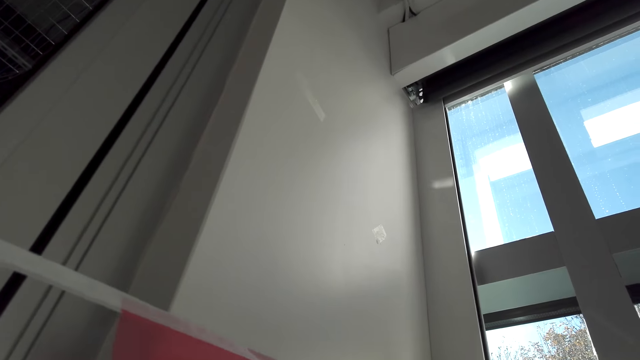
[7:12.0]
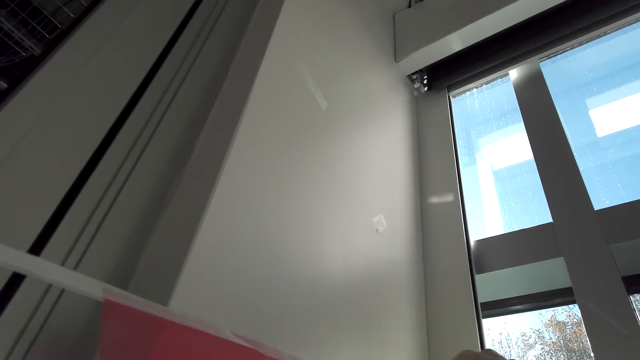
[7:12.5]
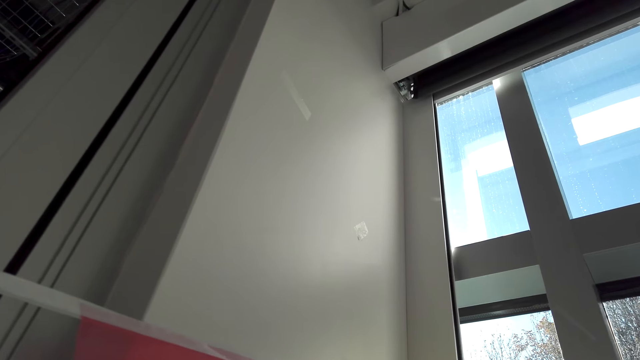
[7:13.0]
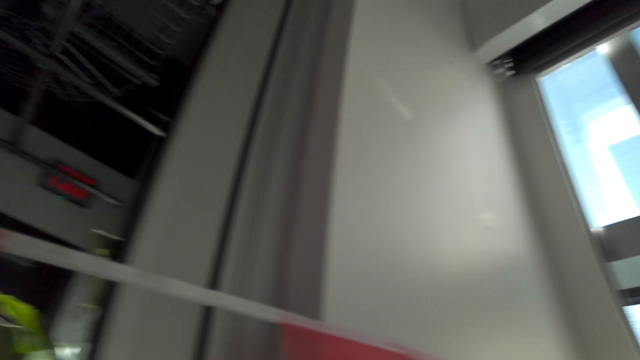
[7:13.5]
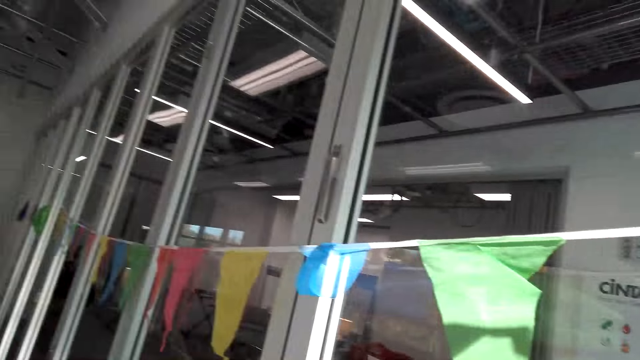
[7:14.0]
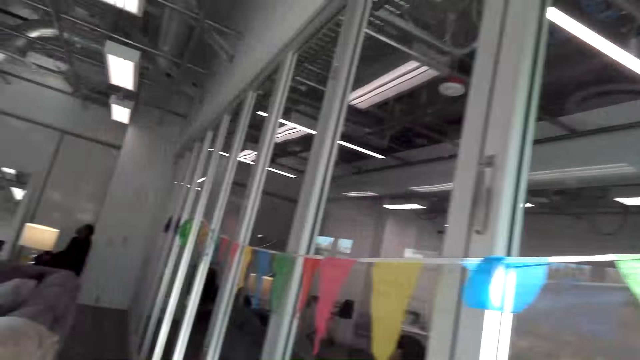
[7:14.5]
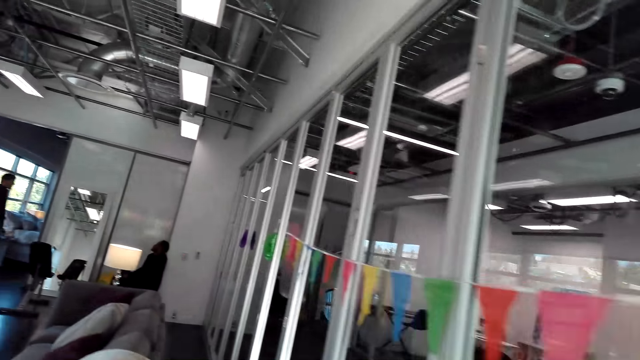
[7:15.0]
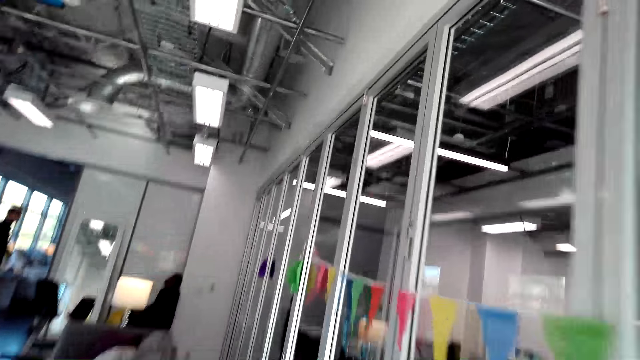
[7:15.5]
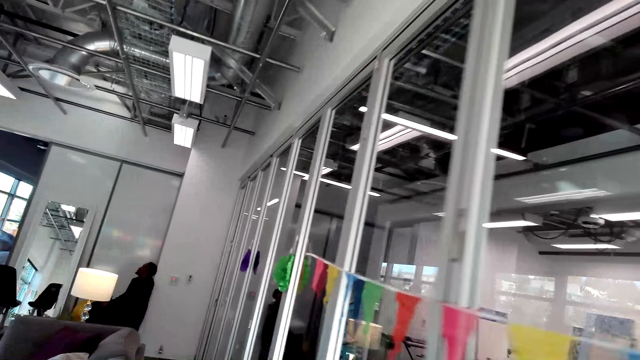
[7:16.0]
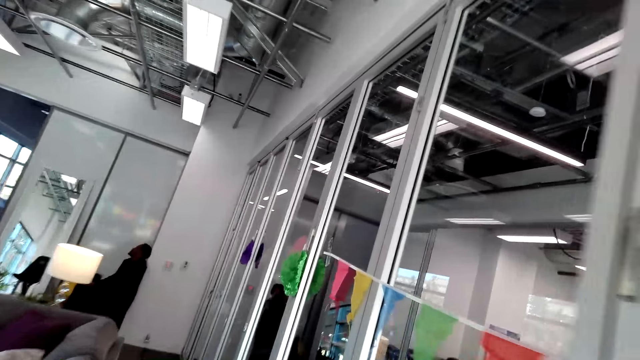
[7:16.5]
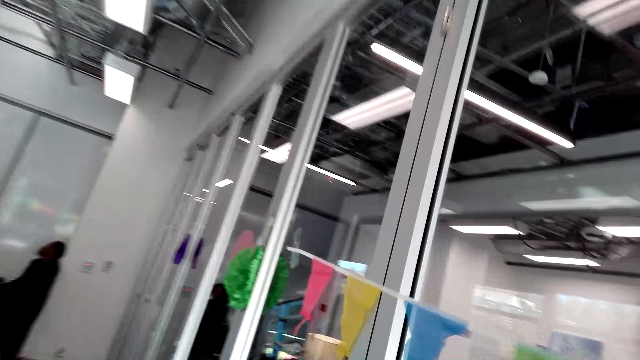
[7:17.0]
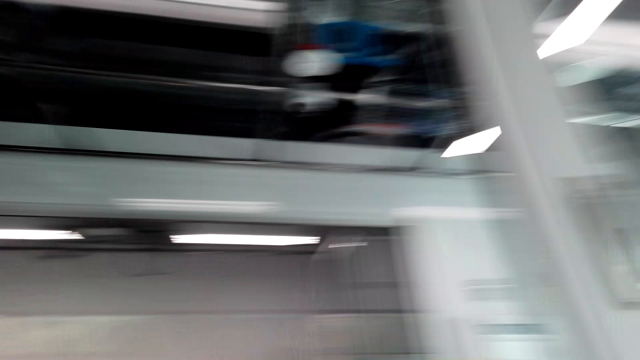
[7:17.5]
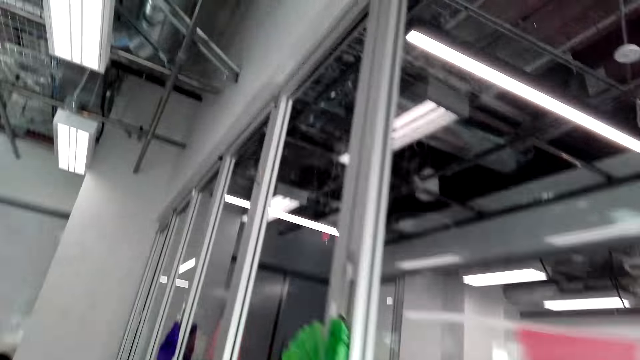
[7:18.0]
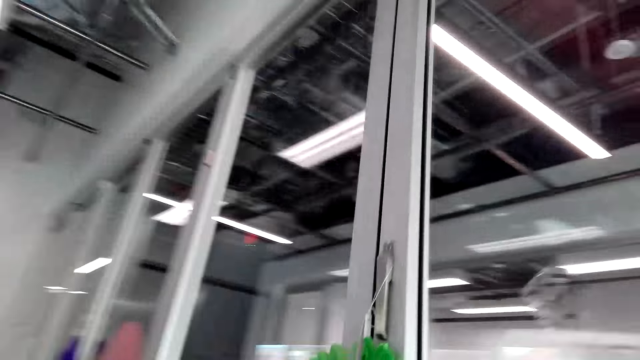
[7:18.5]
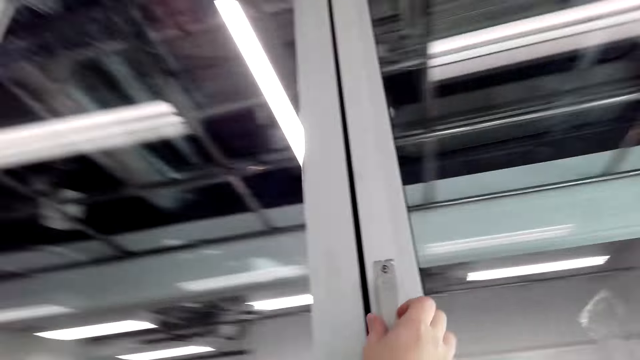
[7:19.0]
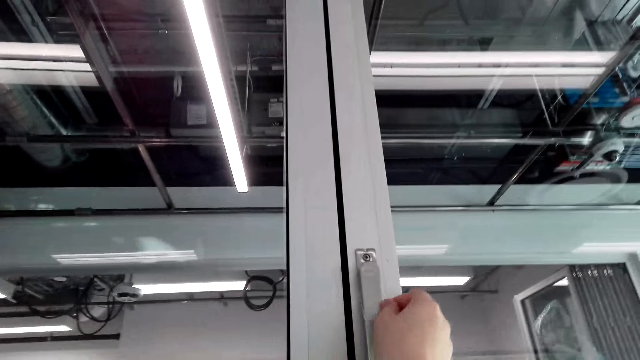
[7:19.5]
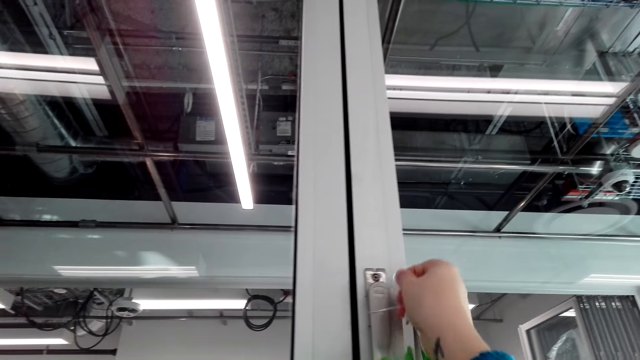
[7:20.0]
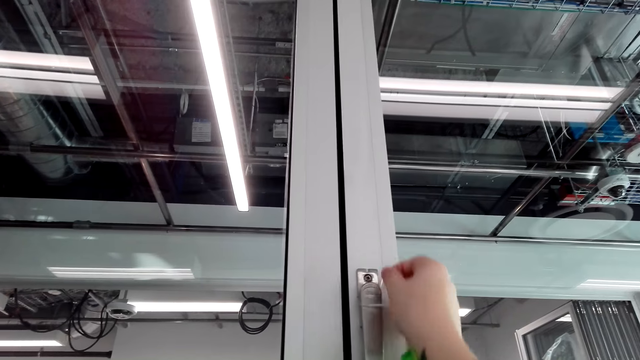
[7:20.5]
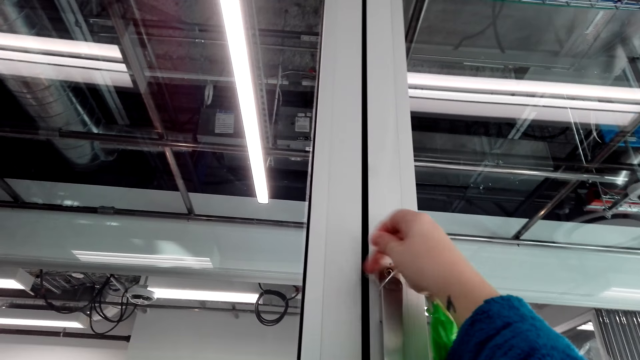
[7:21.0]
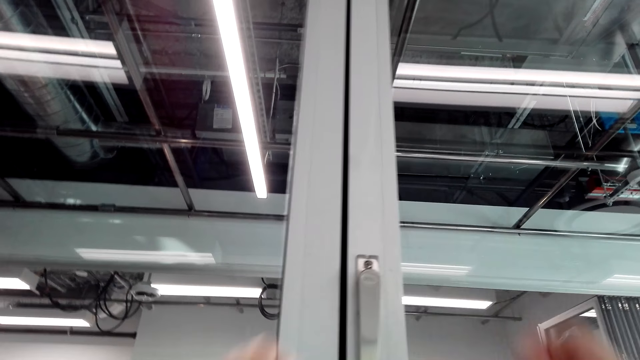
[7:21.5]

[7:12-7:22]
The camera wearer looks around. They walk around. They look around. They pick the decoration on the door handle. They make the decoration.

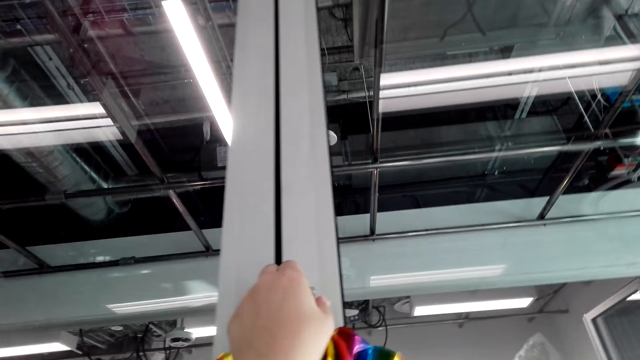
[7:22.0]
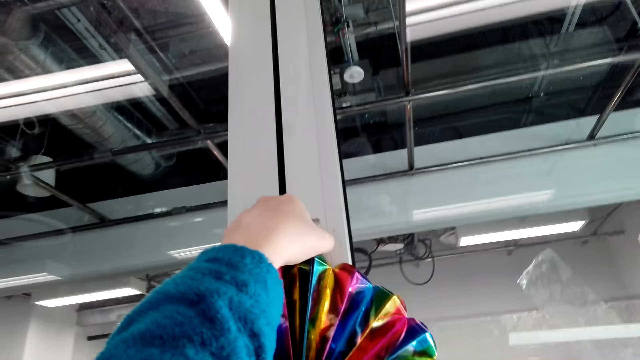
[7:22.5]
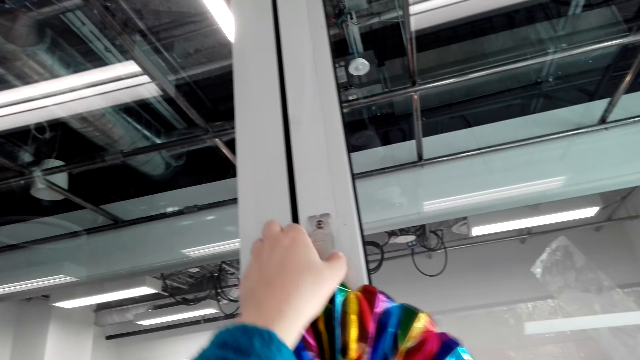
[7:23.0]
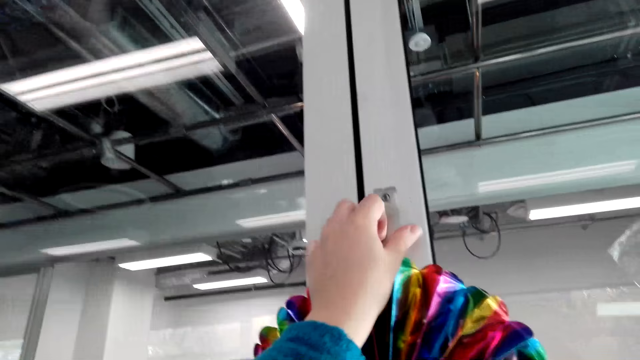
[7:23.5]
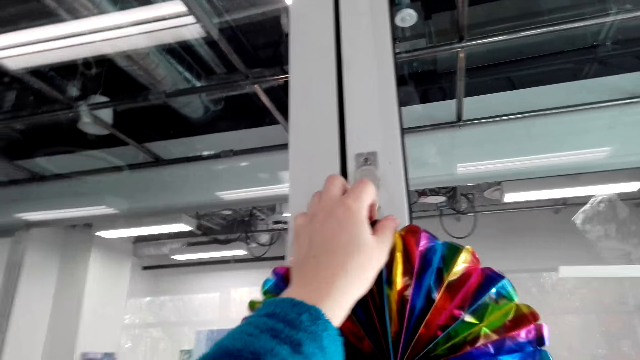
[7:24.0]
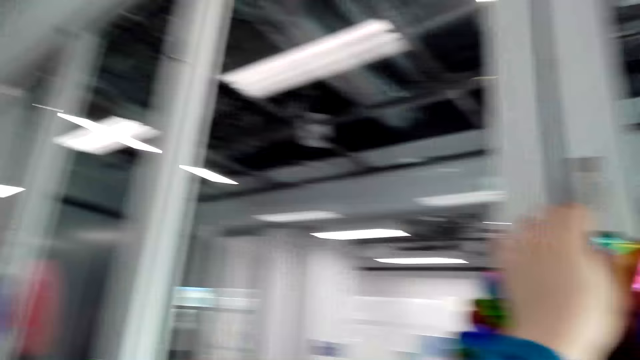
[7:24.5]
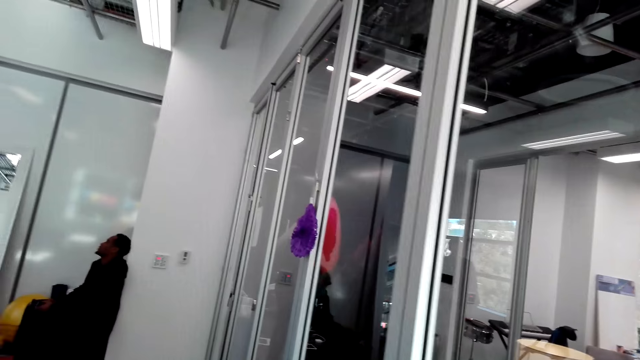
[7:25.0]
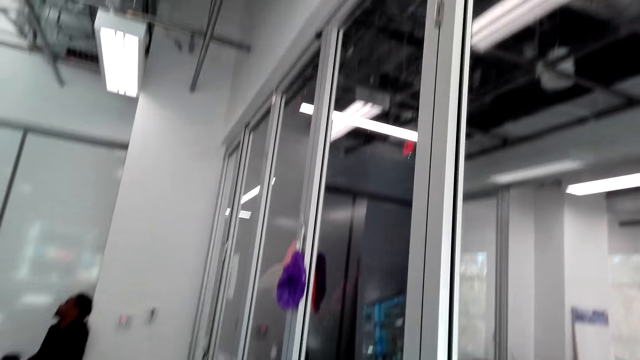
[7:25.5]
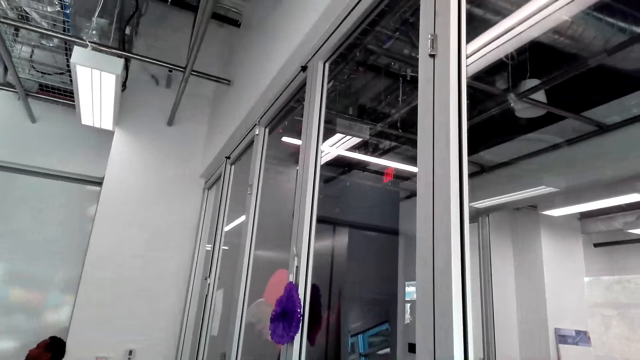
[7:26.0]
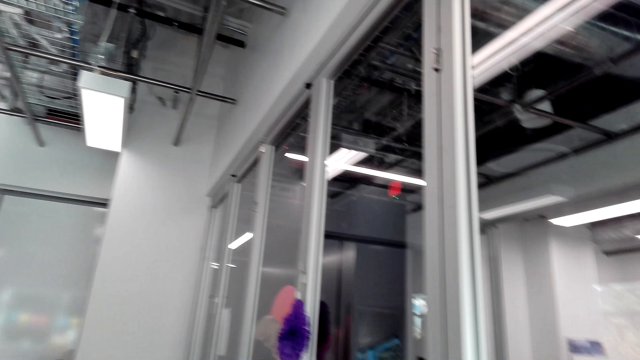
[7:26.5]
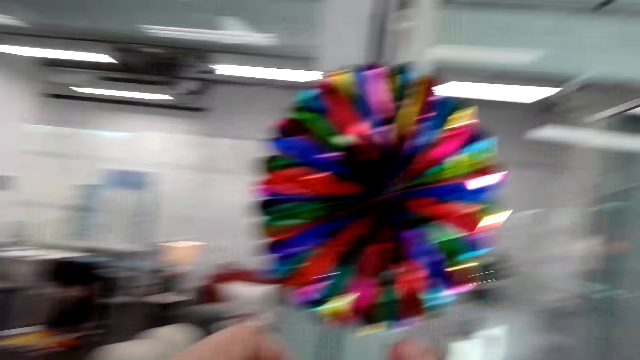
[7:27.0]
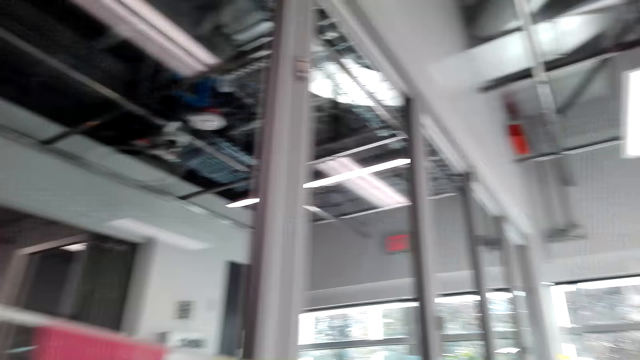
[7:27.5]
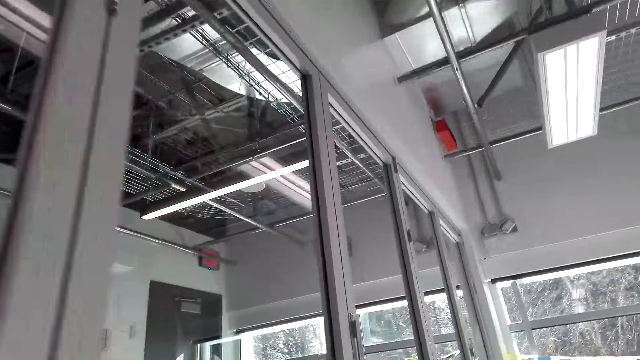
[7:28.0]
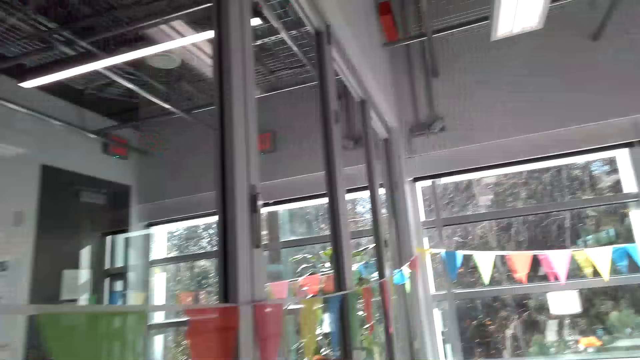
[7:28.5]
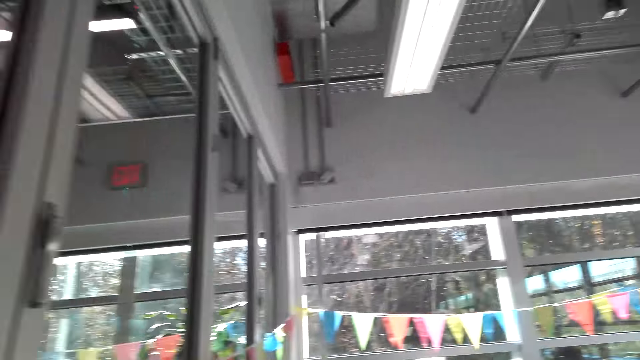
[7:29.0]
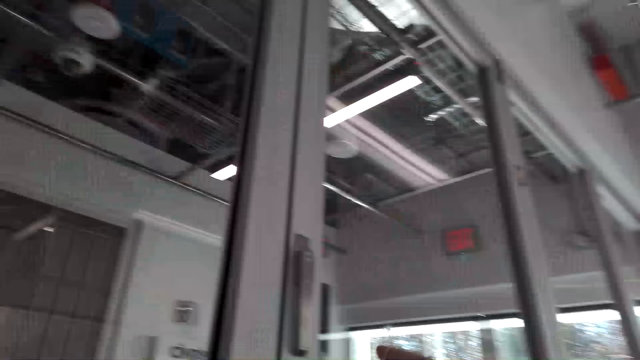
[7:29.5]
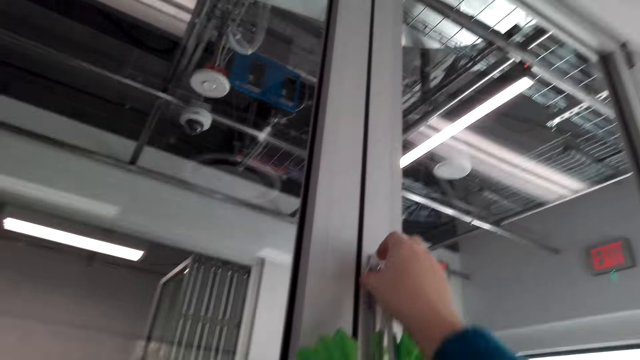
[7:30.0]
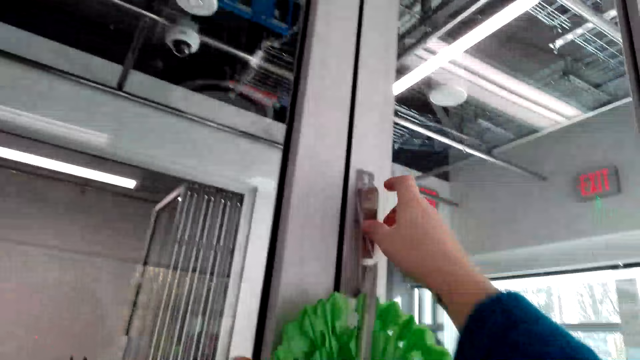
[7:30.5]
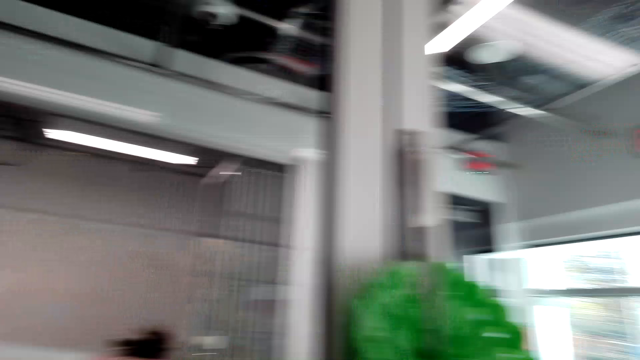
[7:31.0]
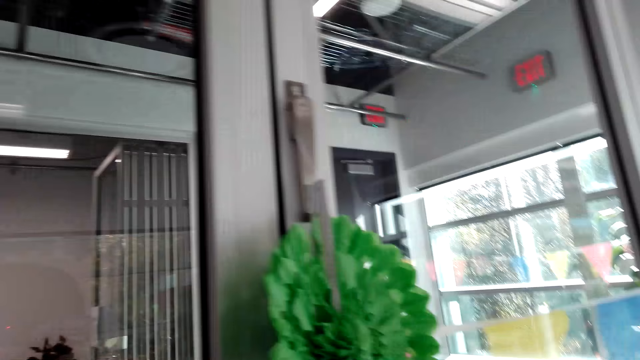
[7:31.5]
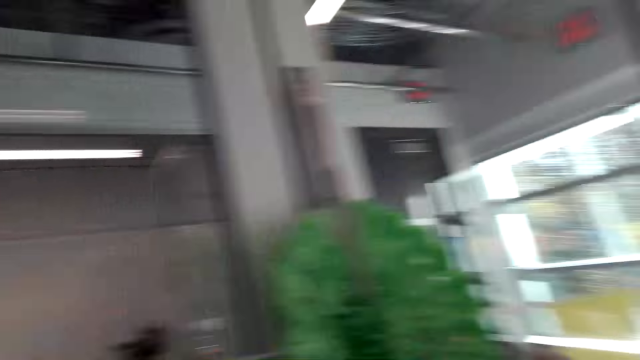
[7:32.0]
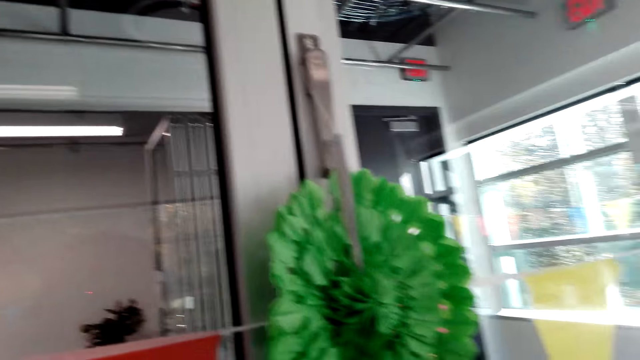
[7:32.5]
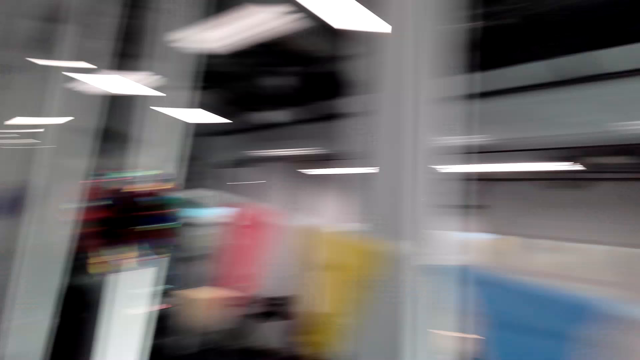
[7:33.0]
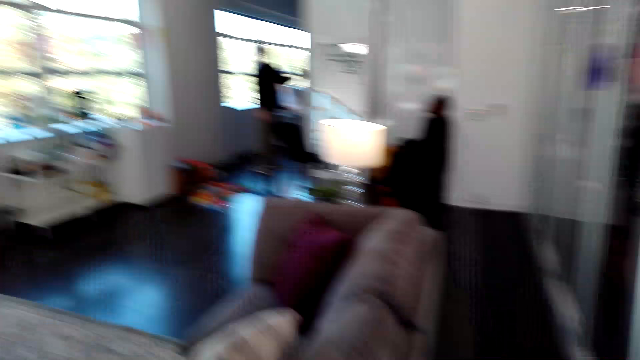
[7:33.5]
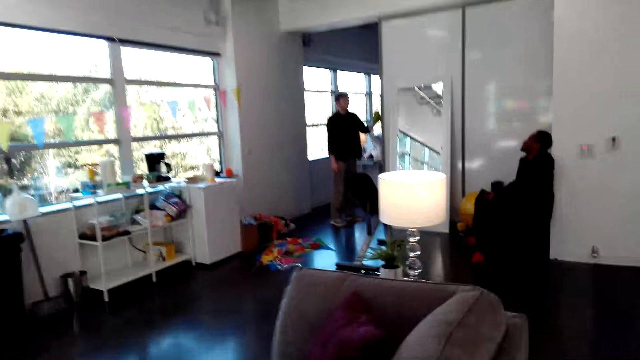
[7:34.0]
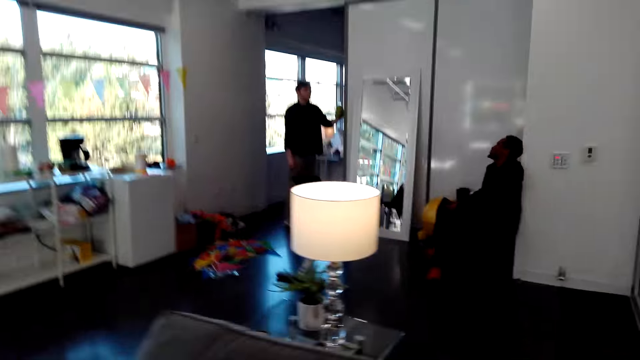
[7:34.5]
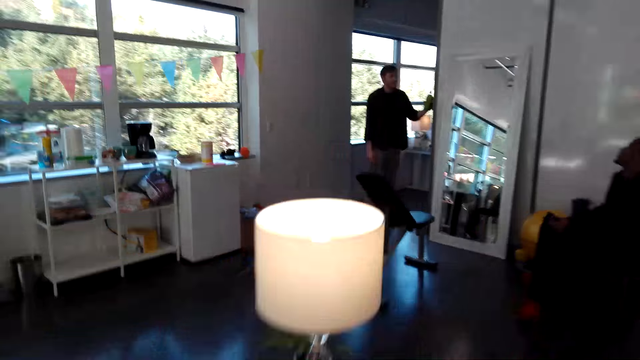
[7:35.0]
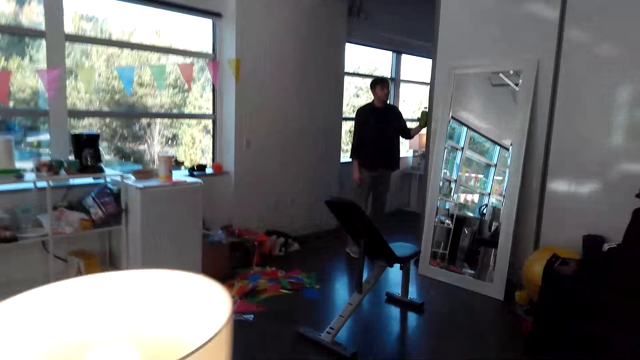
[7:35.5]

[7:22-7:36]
The camera wearer hangs the decoration on the door handle. They walk in the house. They look around. They hang the decoration on the door handle. They make the decoration. They walk in the house.
